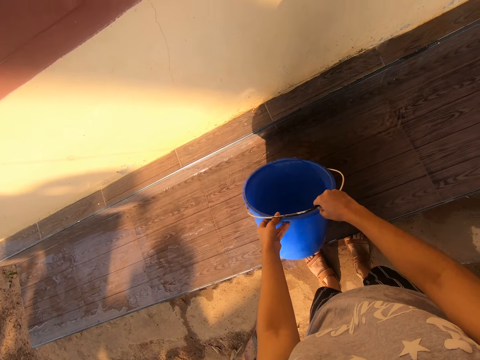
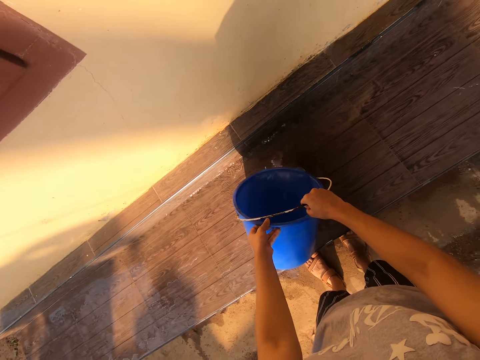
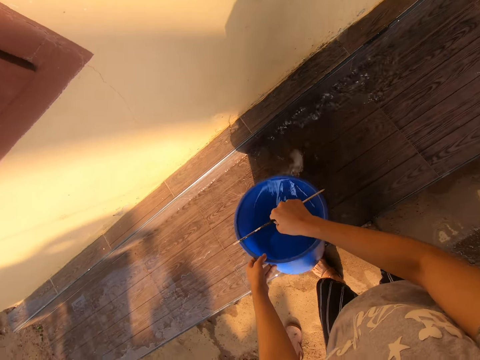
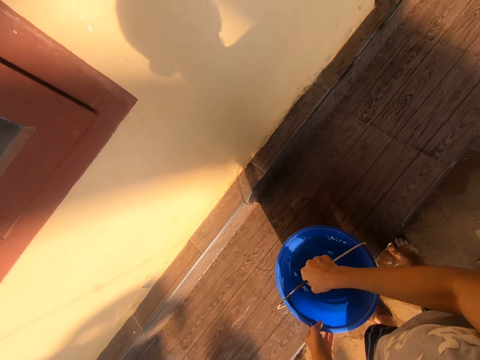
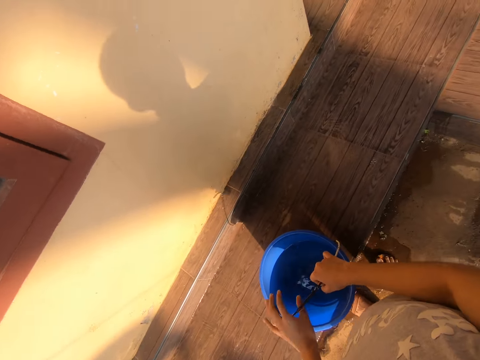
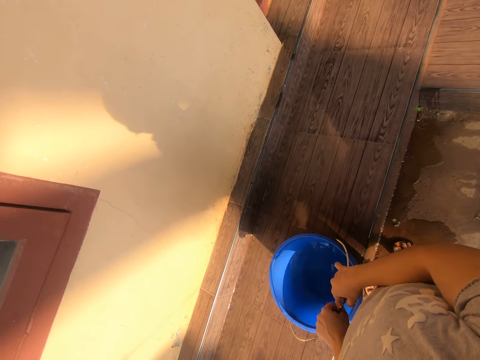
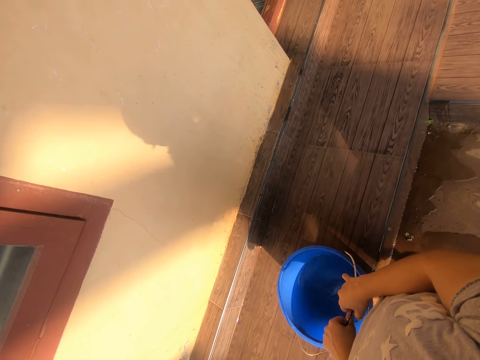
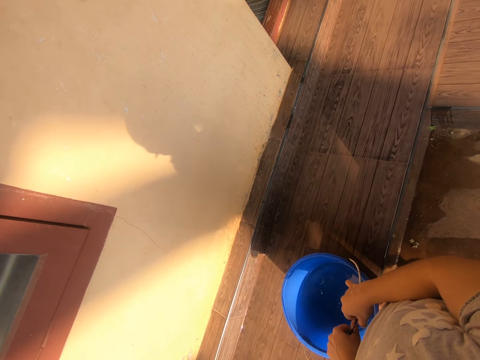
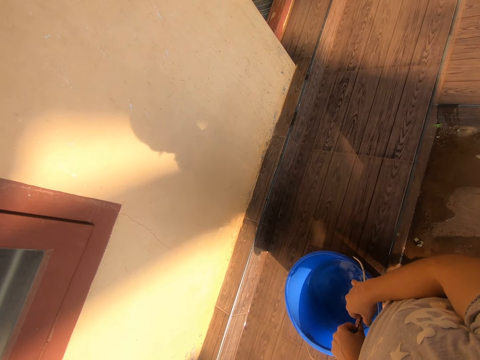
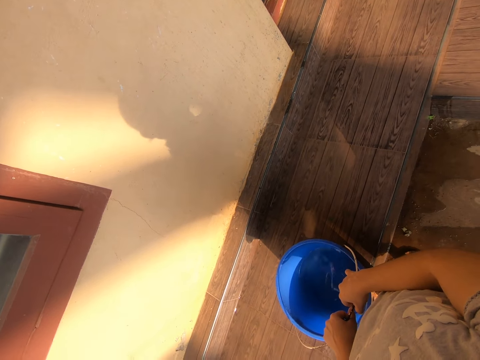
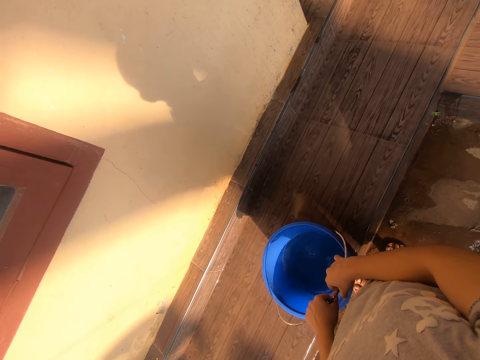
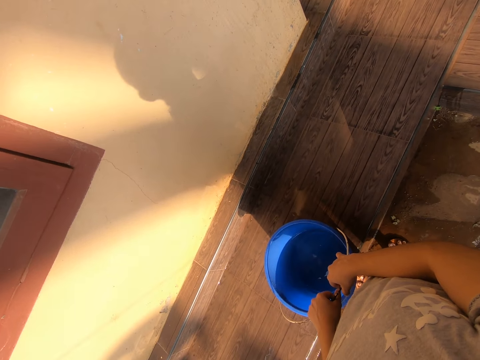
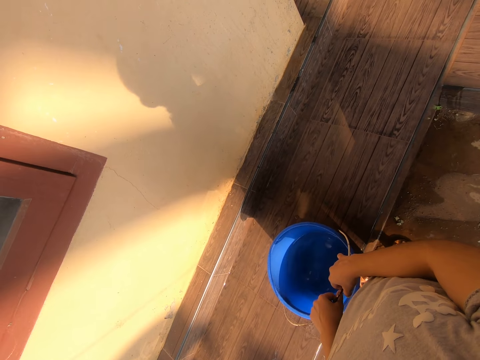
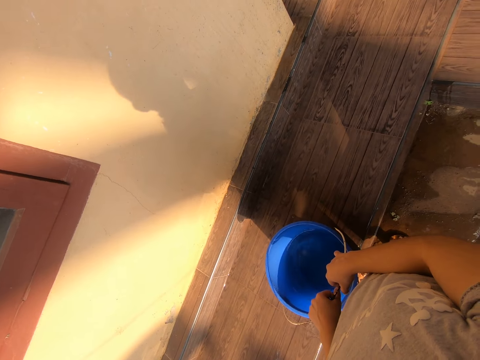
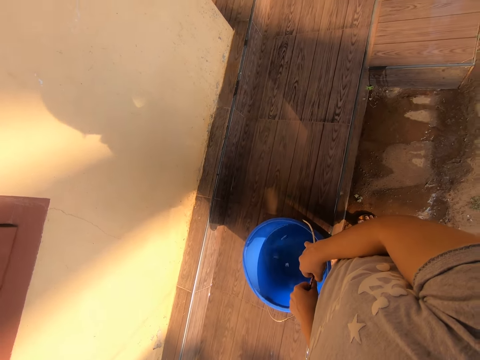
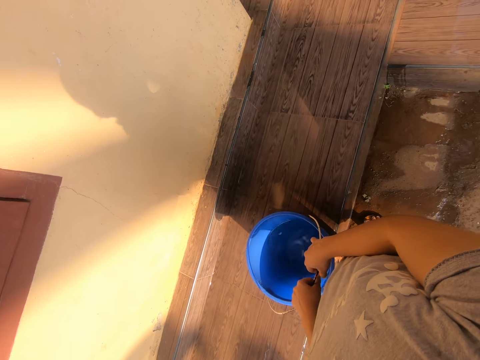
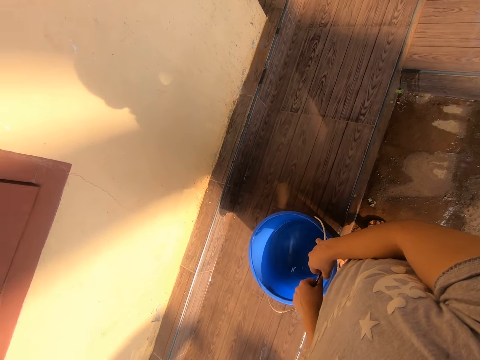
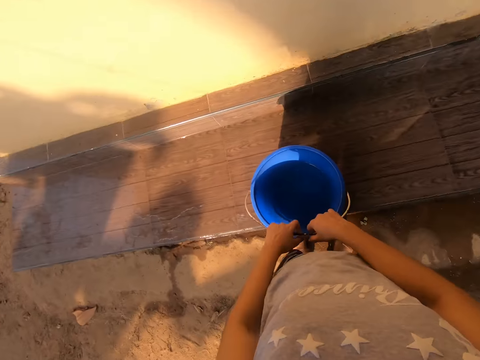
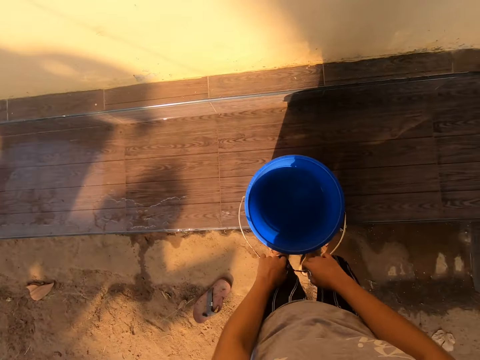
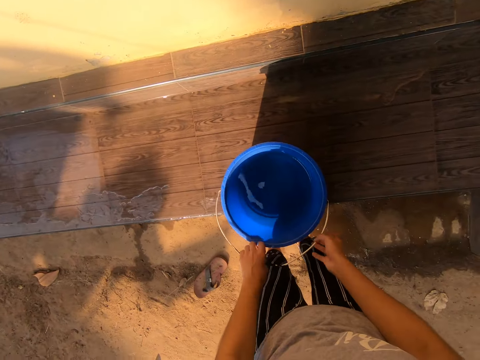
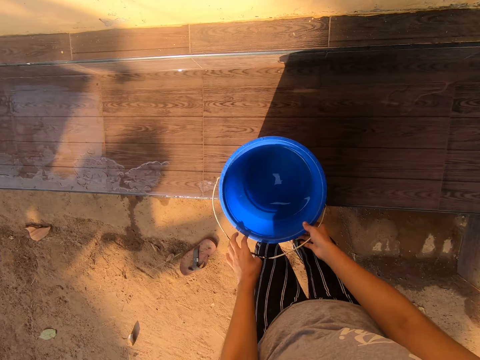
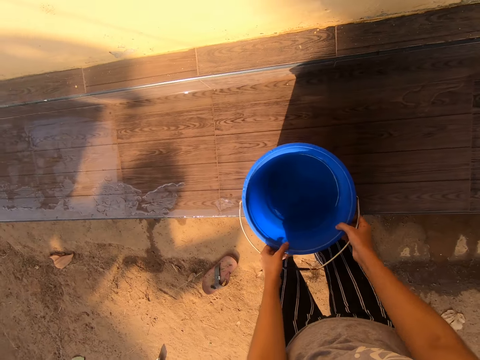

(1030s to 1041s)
The camera wearer looks on. They hold the bucket with both hands. They communicate to something.

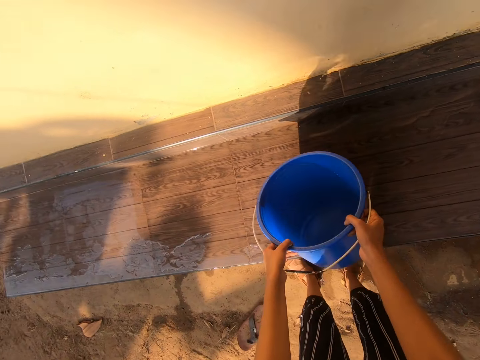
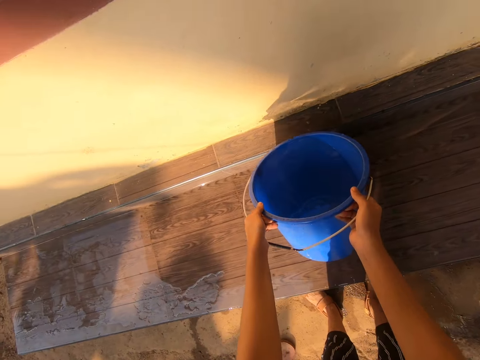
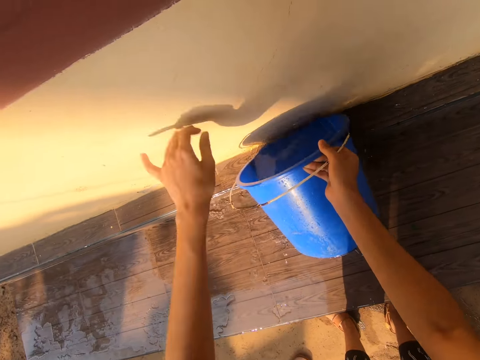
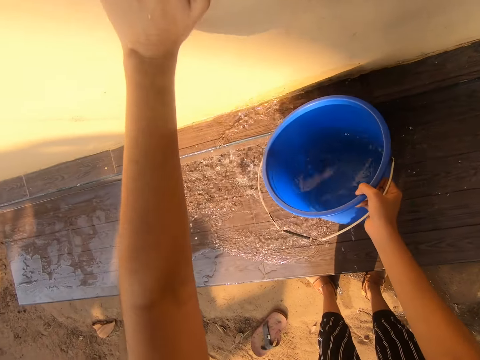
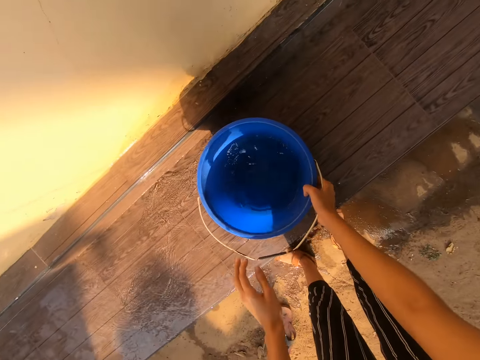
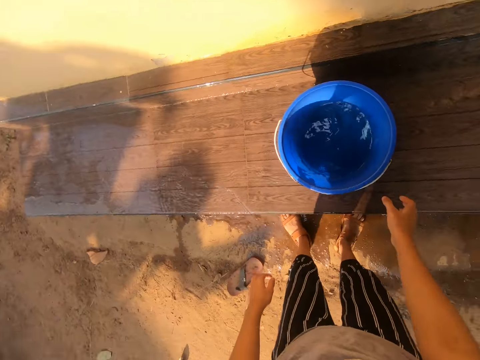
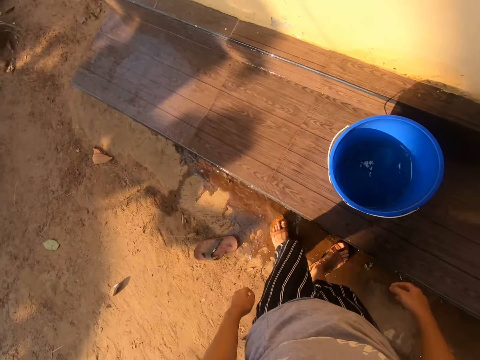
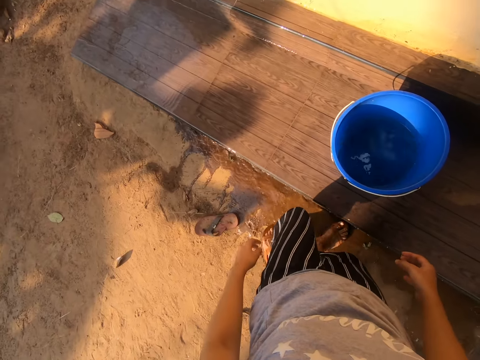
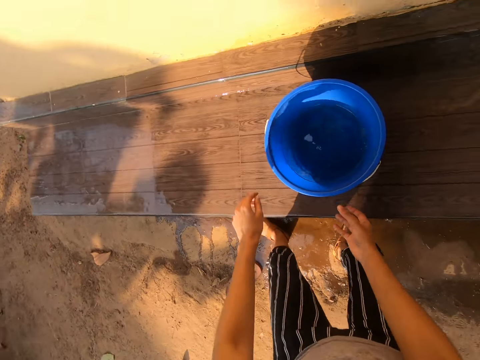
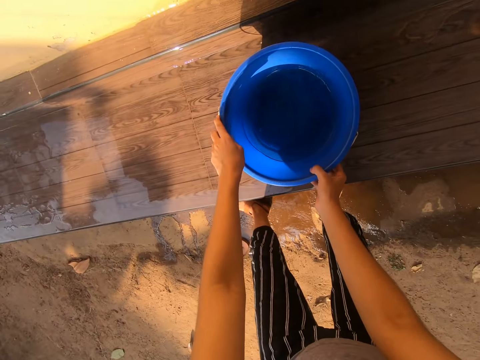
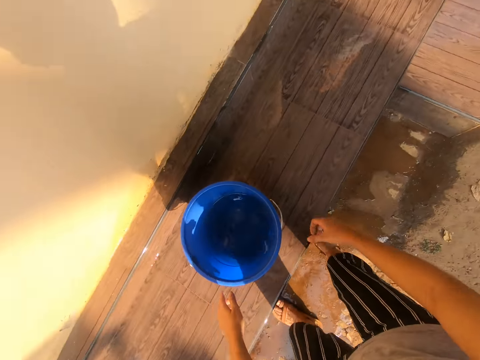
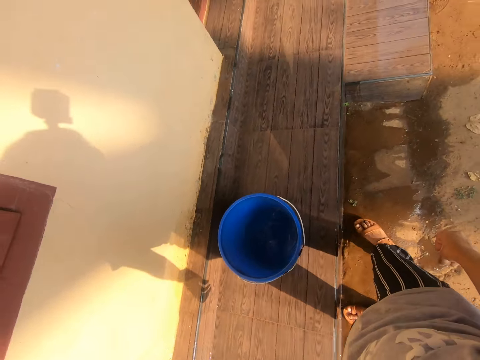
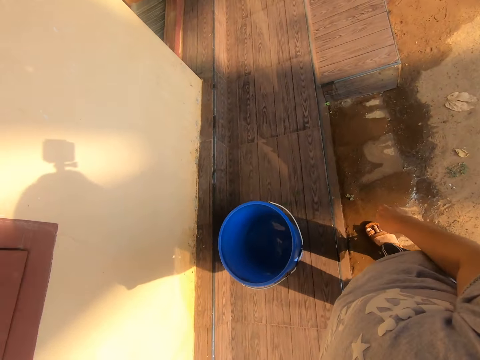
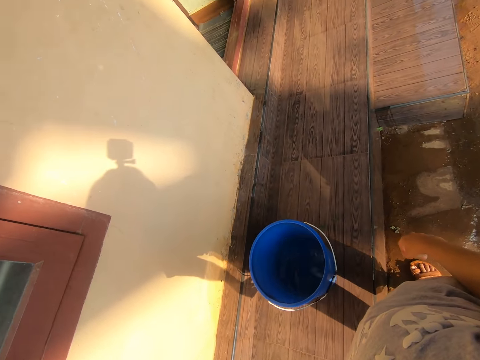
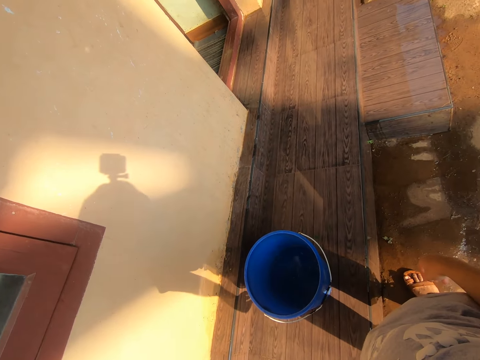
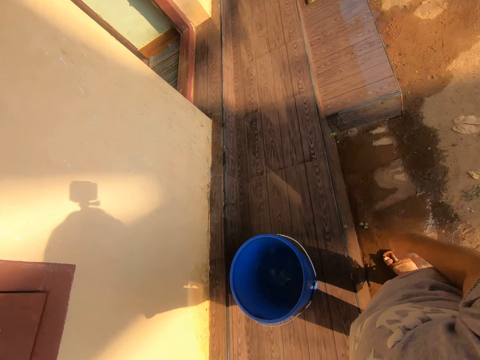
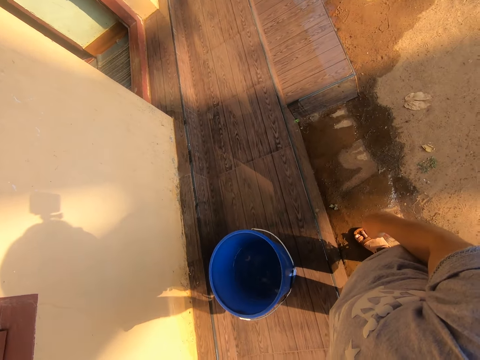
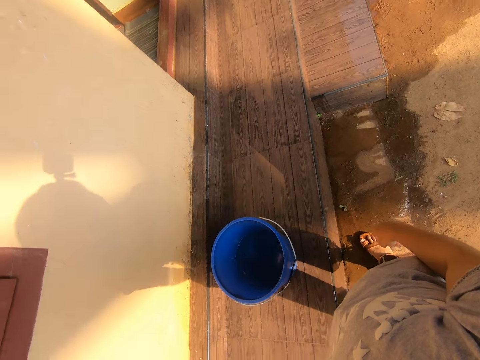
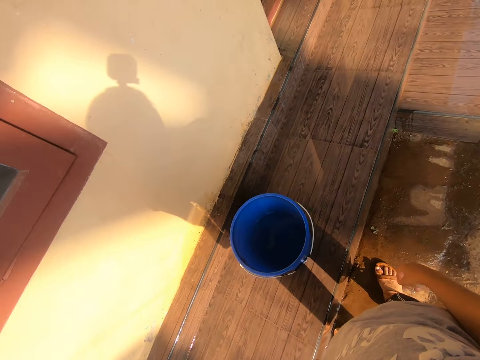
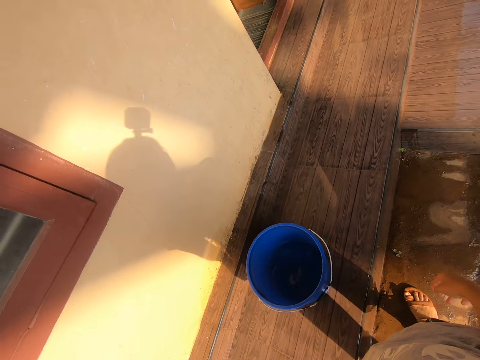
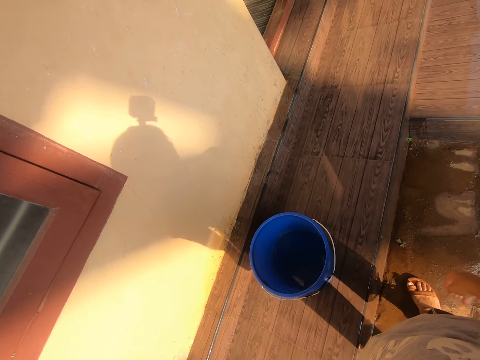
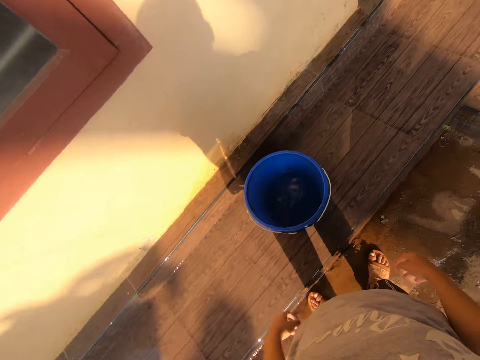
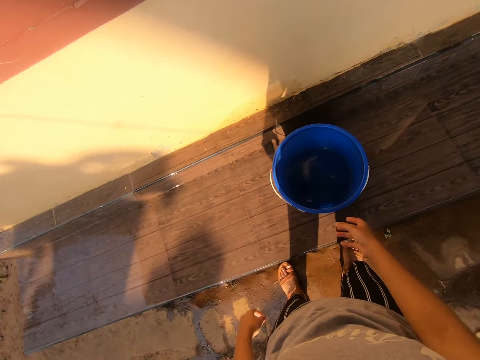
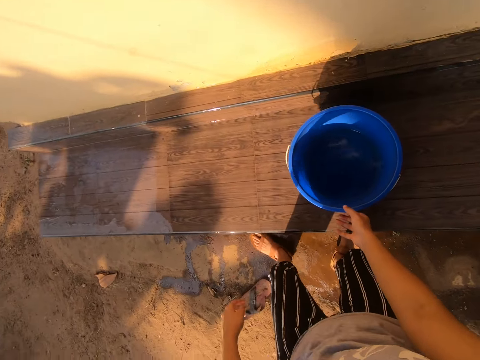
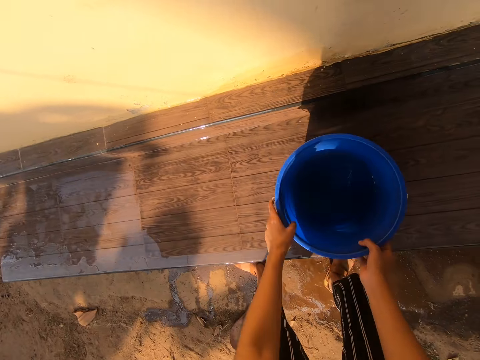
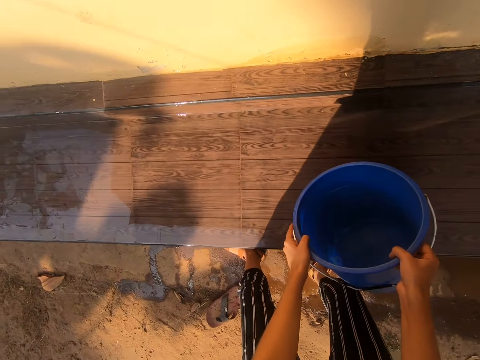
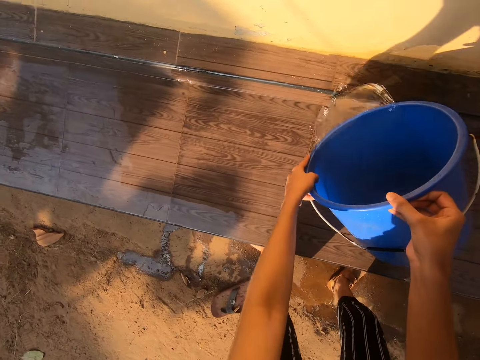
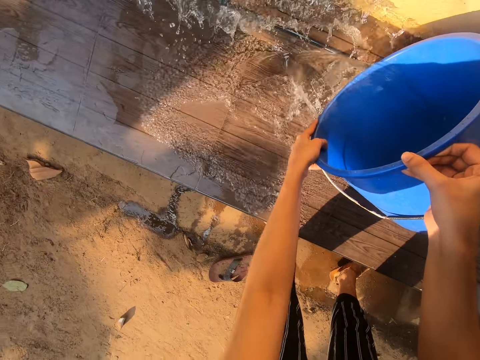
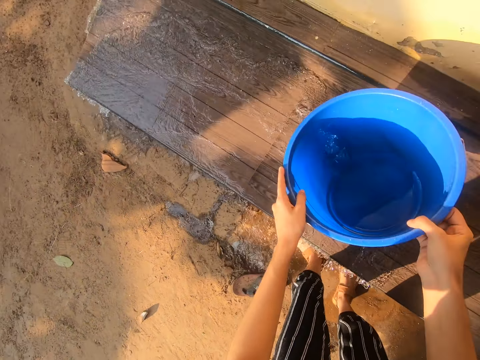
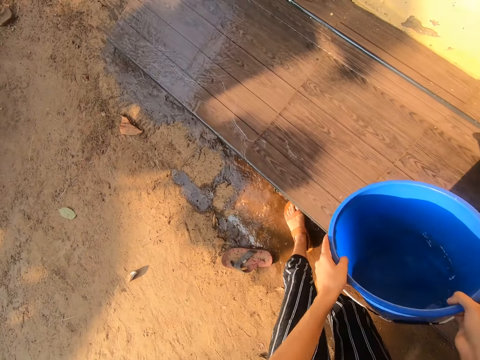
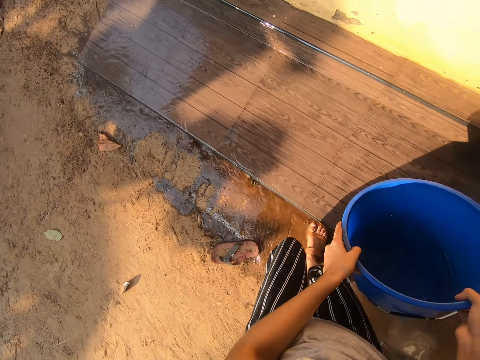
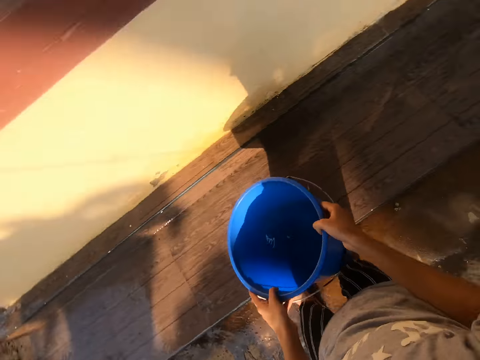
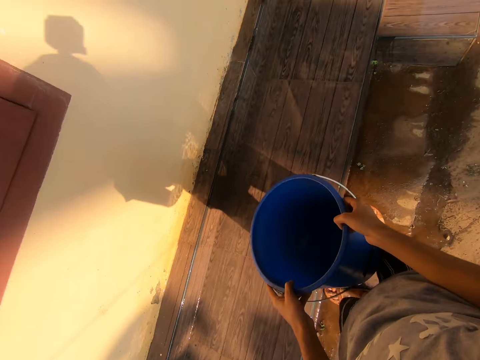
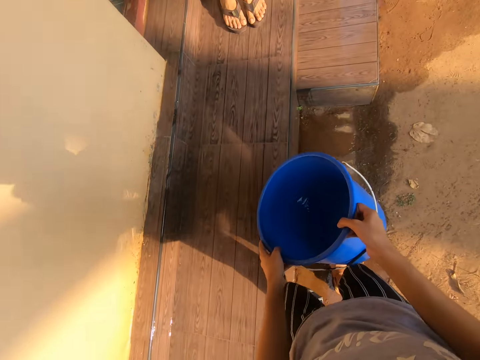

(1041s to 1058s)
The camera wearer pours water on the verandah. They drop the bucket in the veranda with the right hand. They touch the bucket with both hands and remove hands from the bucket. They talk to something. They stand. They hold the bucket with both hands. They pour water on the verandah.
